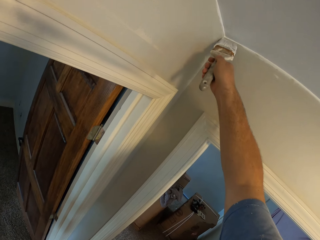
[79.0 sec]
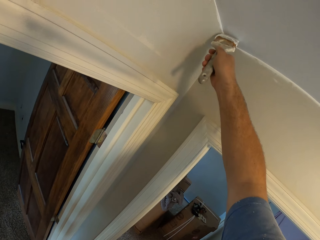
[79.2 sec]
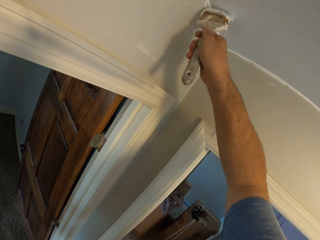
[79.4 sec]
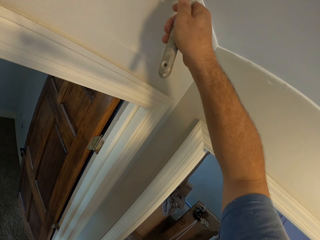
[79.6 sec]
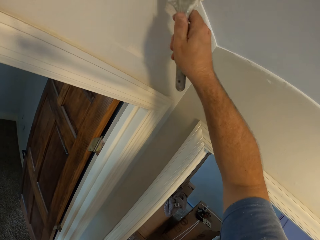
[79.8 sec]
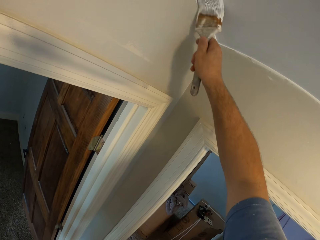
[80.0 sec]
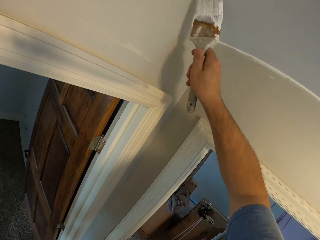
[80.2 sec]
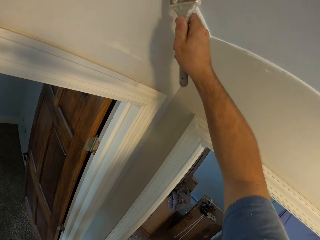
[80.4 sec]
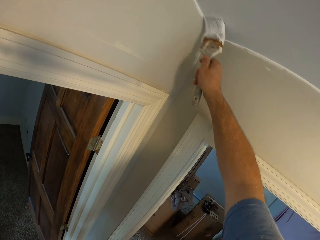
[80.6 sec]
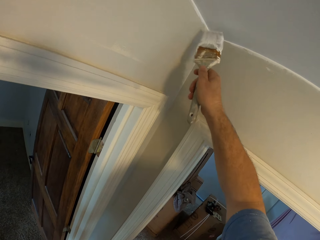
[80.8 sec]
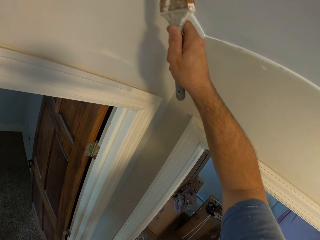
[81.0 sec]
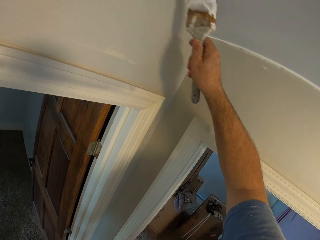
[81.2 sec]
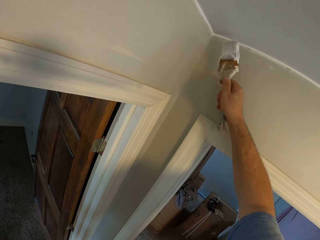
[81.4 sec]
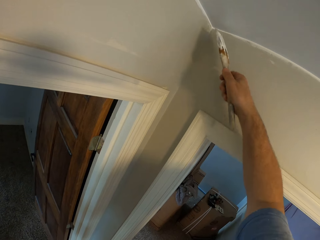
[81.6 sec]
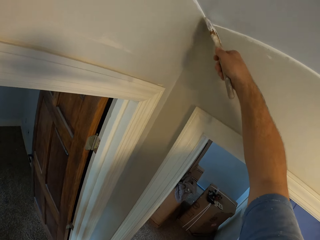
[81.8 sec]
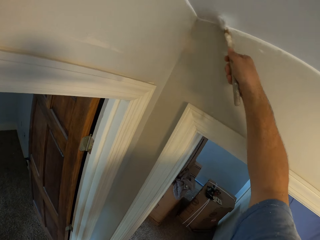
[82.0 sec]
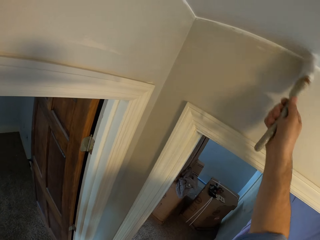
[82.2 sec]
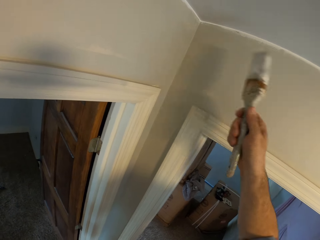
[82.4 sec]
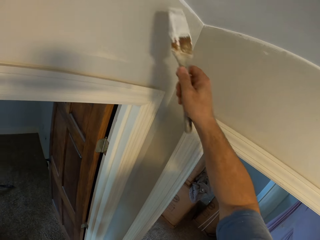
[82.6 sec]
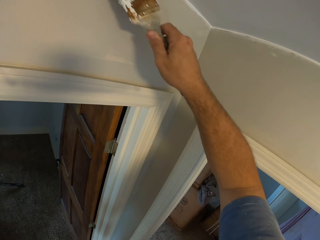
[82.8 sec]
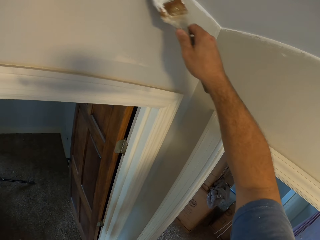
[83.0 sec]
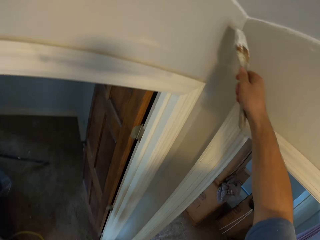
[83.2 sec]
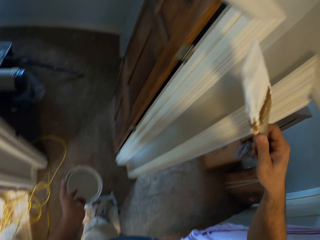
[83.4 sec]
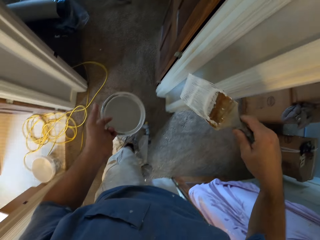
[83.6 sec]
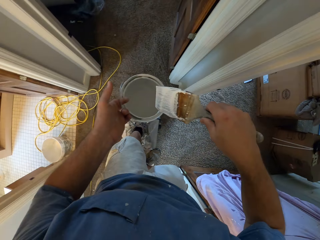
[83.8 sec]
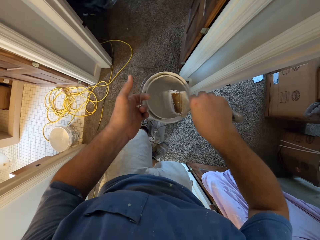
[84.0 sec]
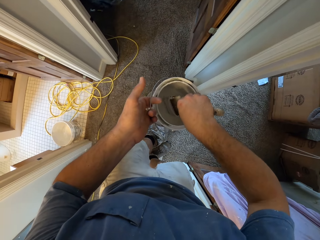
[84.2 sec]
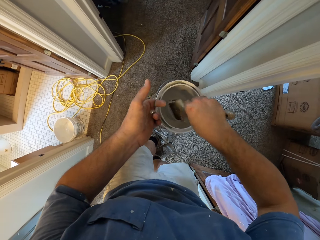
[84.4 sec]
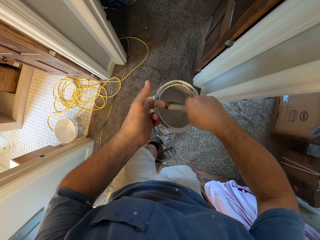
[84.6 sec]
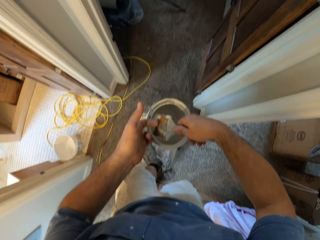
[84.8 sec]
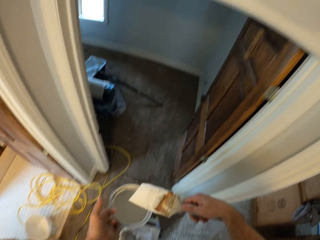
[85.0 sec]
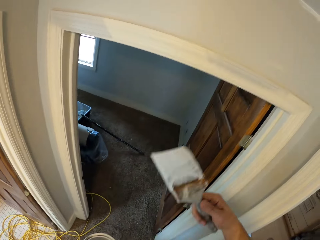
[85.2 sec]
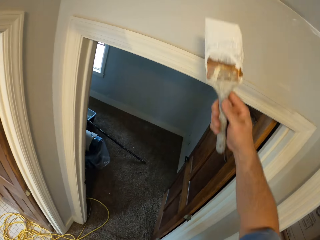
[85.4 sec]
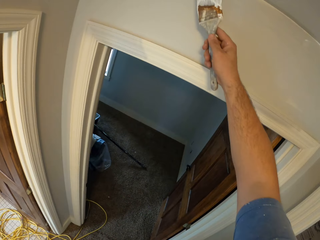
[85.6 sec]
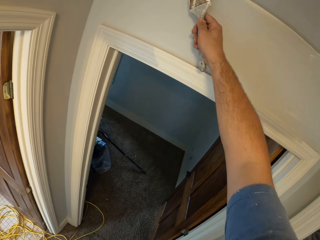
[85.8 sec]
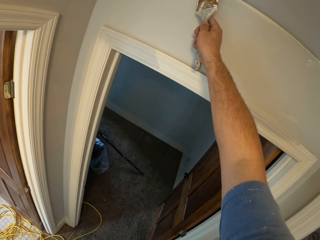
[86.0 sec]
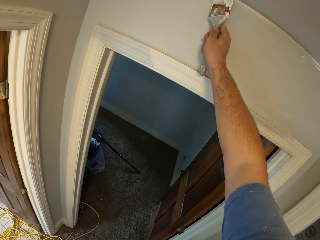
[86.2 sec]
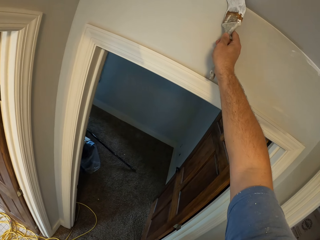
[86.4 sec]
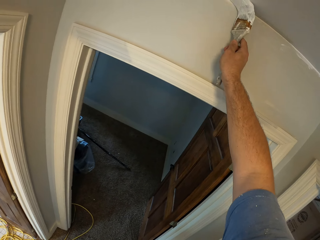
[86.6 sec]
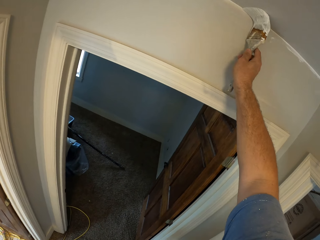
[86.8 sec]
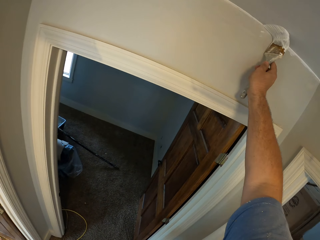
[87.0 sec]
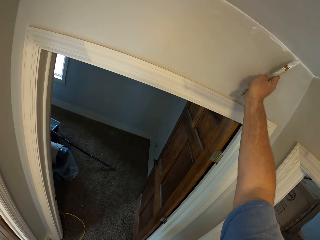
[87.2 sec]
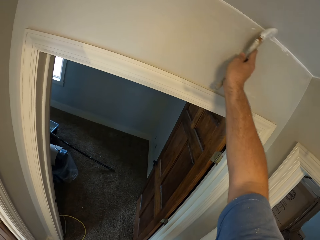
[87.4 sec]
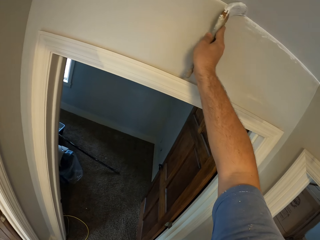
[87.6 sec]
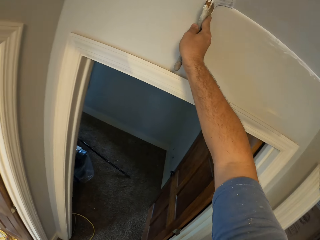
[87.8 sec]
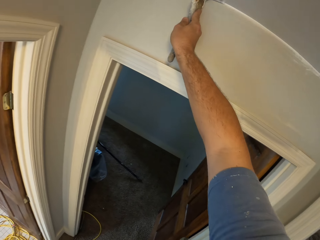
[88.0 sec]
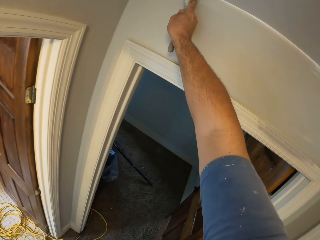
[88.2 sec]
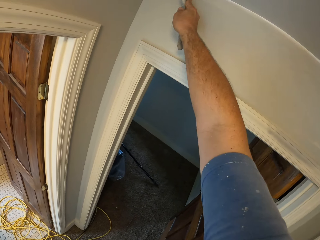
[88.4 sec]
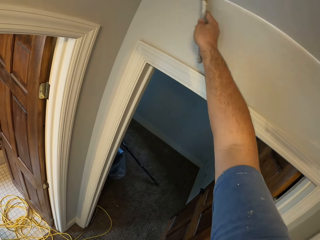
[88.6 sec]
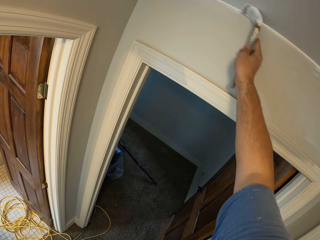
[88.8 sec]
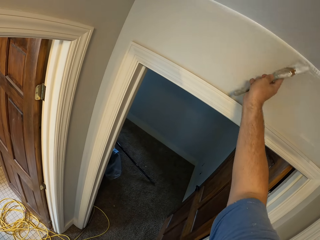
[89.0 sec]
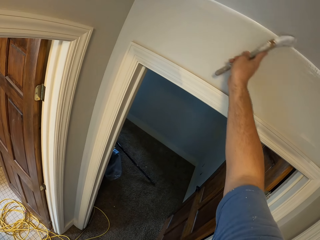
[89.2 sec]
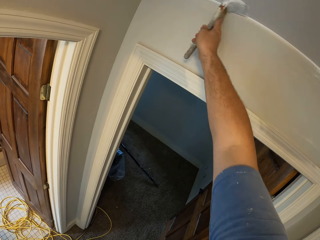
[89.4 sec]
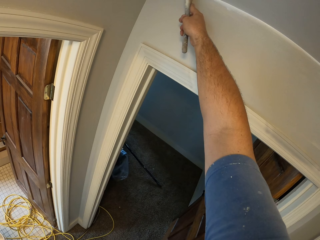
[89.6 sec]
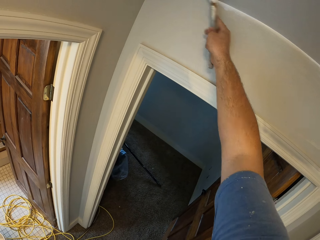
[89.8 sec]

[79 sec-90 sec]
The camera wearer dips the paintbrush into the paint container. They remove the paintbrush from the paint container. They paint the ceiling corner of the house.

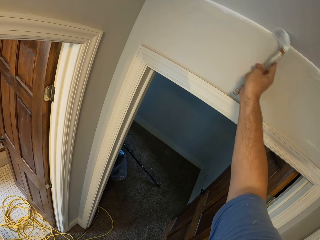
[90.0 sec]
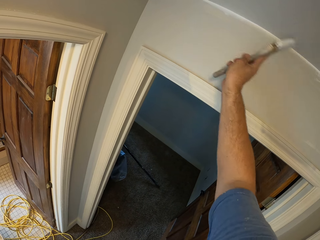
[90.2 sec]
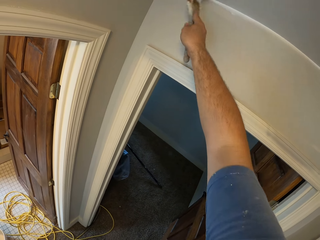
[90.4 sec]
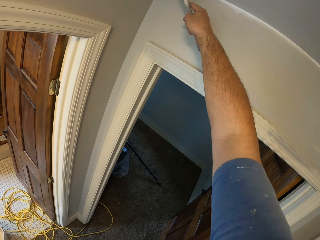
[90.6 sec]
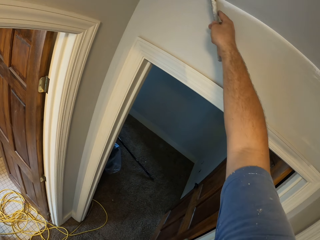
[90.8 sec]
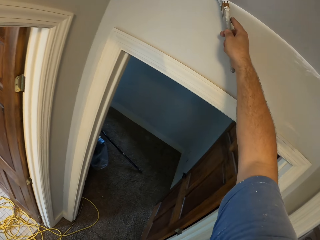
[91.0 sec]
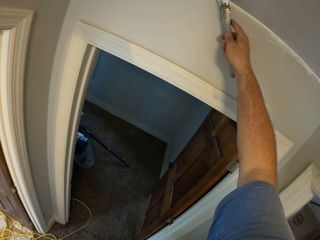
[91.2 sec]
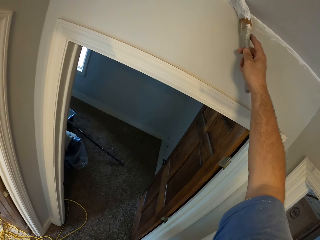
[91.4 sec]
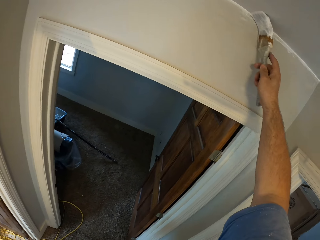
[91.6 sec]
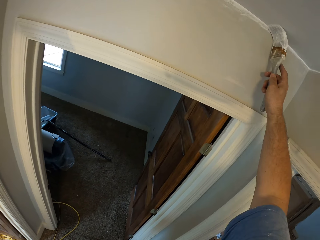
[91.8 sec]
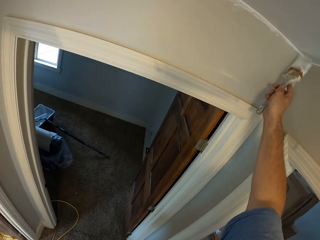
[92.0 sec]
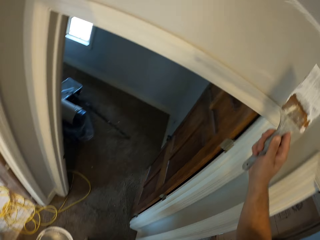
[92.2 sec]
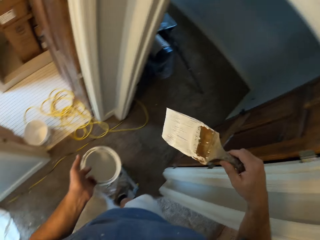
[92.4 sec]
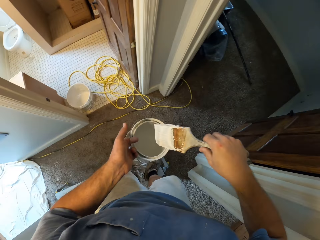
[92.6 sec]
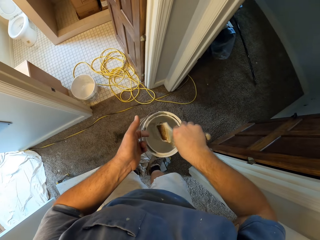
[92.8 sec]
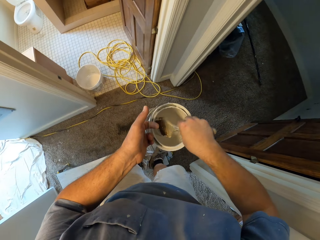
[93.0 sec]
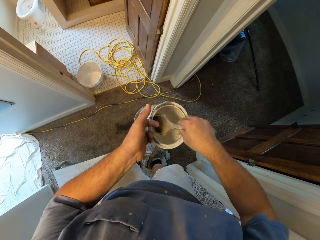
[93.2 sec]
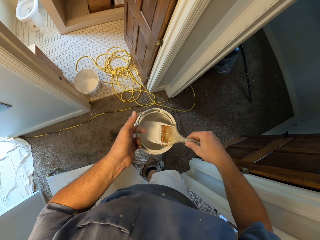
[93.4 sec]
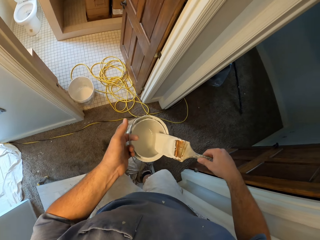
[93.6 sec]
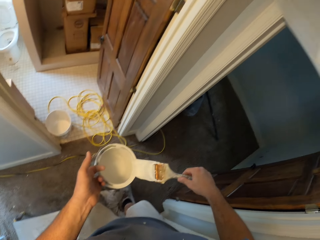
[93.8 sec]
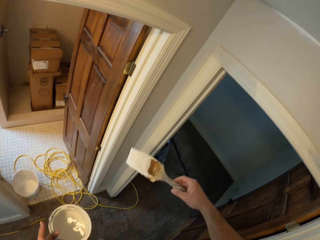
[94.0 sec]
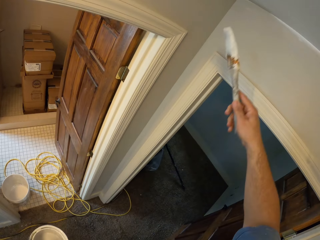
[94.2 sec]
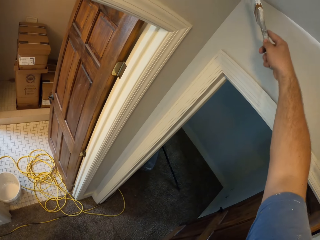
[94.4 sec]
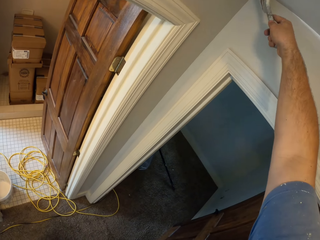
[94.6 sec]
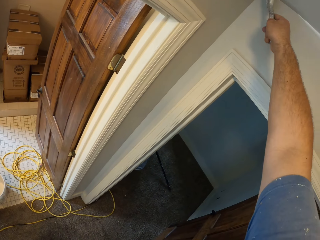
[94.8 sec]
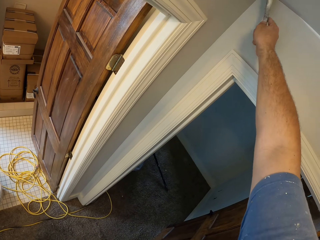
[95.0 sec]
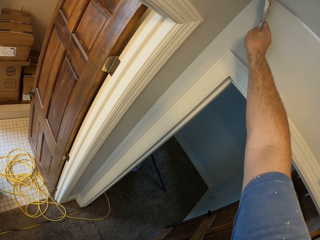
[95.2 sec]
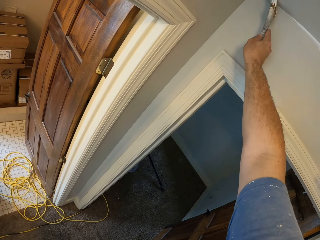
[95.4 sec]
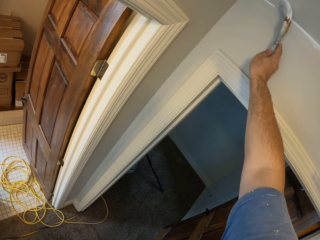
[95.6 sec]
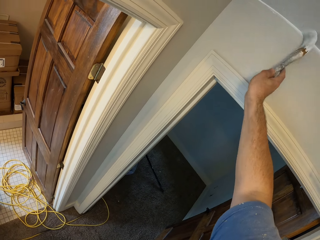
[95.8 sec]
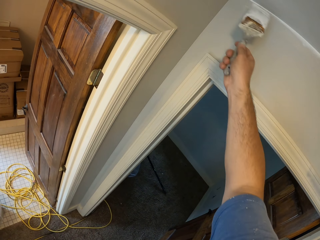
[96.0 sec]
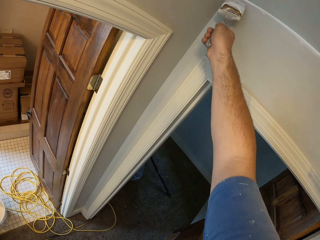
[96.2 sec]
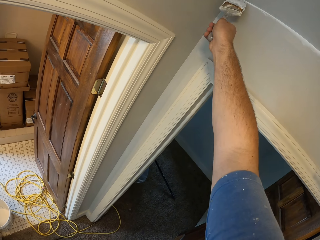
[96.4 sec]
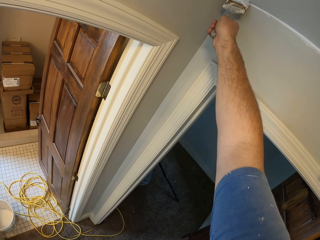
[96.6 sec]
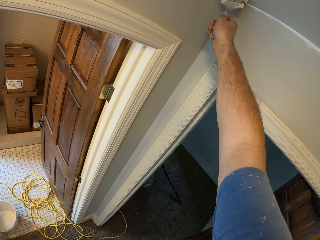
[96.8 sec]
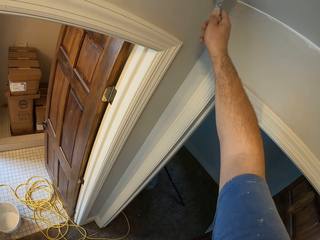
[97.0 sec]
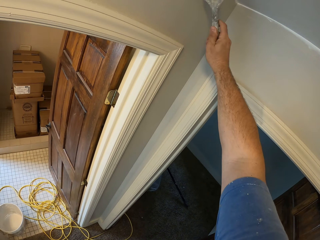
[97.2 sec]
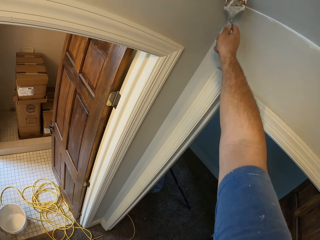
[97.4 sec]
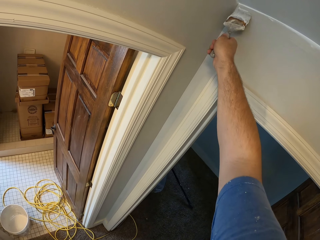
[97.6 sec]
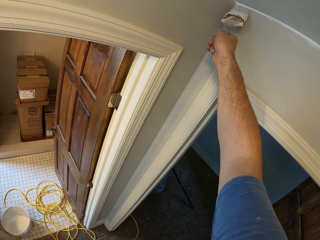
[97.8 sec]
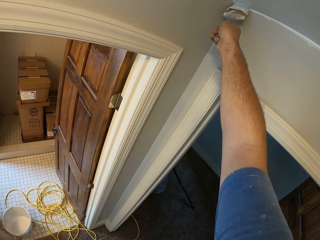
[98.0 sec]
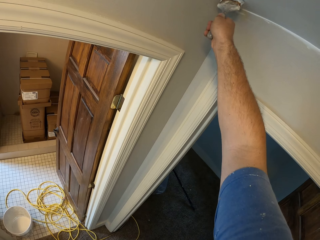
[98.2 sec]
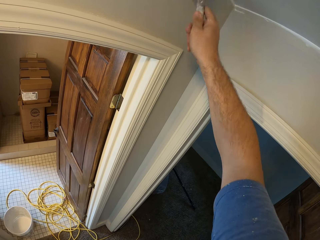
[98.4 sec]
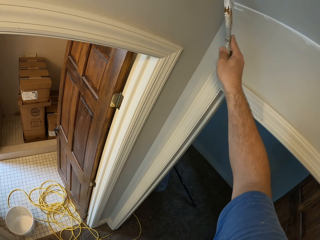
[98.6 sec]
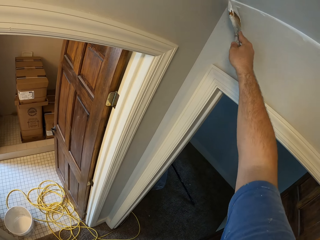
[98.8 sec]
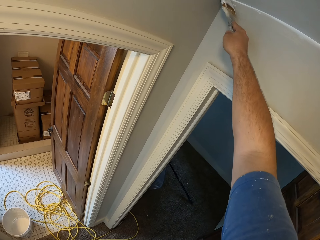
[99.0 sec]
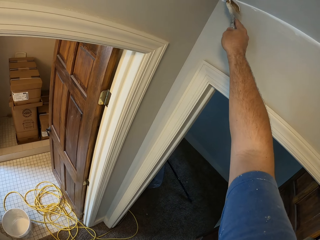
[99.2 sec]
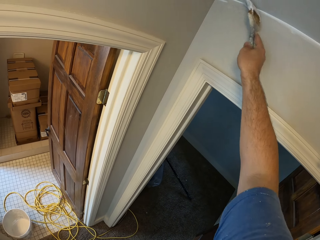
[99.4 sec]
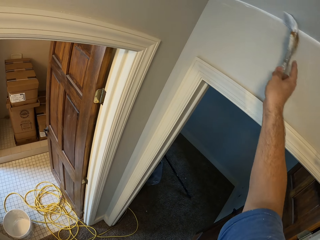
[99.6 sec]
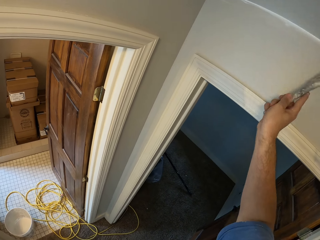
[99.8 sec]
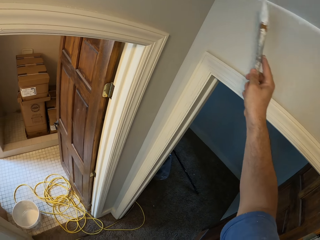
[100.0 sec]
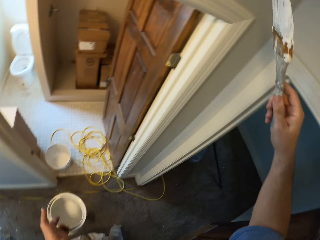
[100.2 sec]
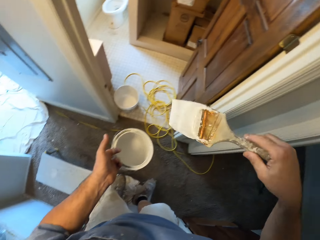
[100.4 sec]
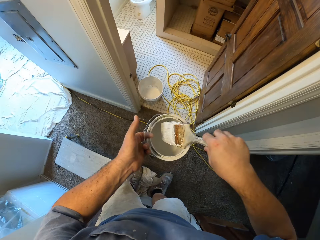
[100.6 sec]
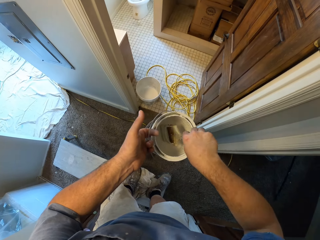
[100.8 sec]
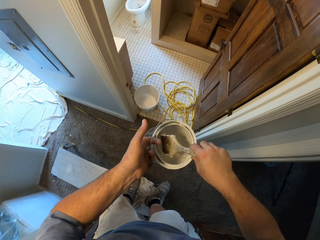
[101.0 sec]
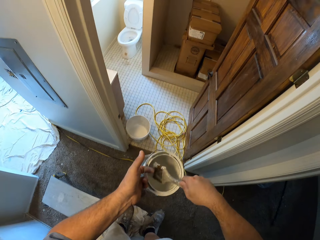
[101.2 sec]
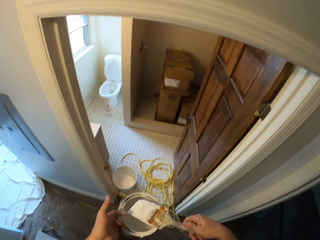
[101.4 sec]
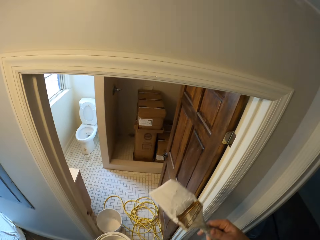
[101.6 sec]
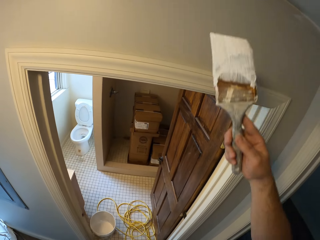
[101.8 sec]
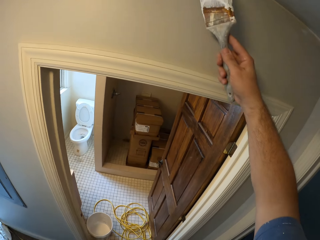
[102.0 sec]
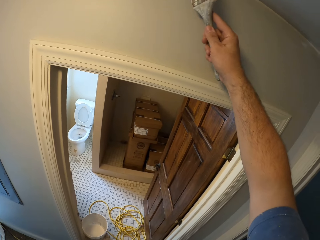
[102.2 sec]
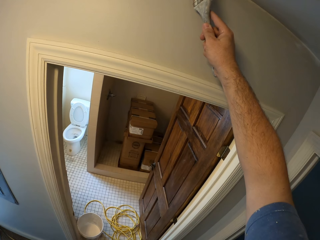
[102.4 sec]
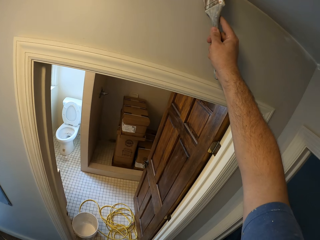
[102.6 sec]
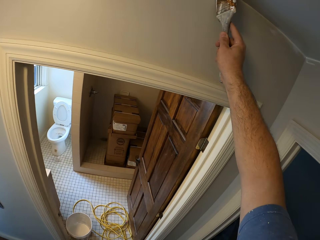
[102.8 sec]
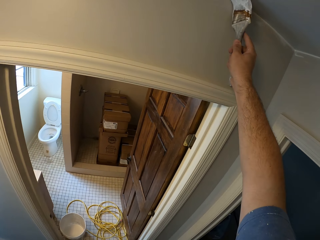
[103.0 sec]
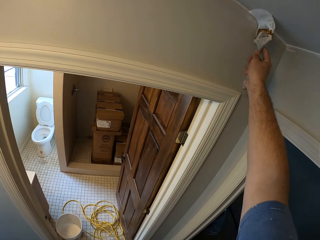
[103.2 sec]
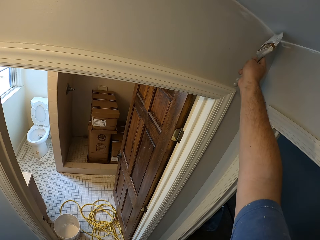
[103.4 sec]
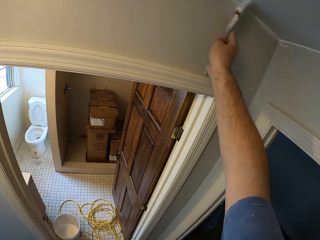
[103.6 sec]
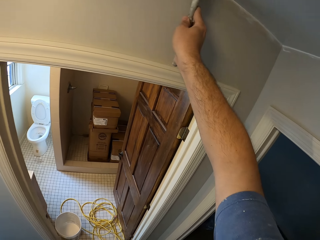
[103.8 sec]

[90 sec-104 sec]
The camera wearer dips the paintbrush into the paint container. They remove the paintbrush from the paint container. They paint the ceiling corner of the house. They dip the paintbrush into the paint container. They remove the paintbrush from the paint container. They paint the ceiling corner at the entrance of a toilet door.
